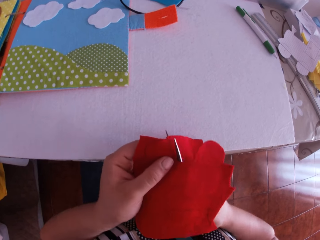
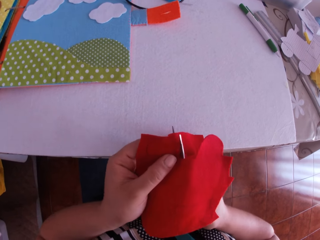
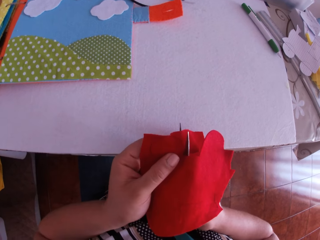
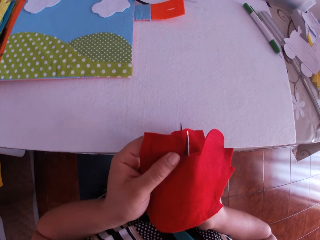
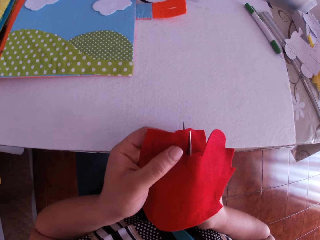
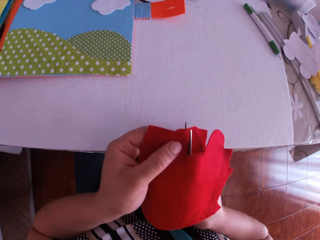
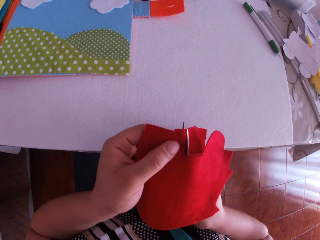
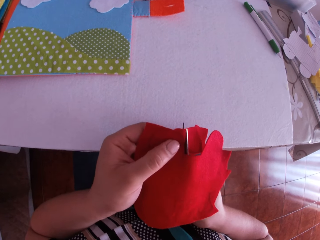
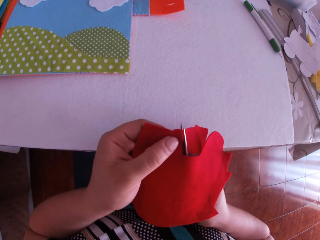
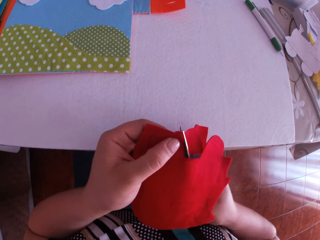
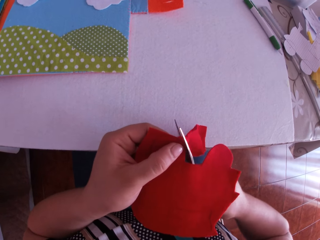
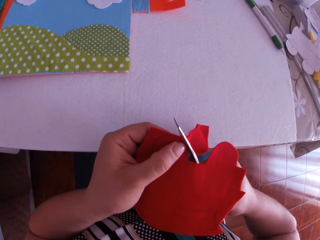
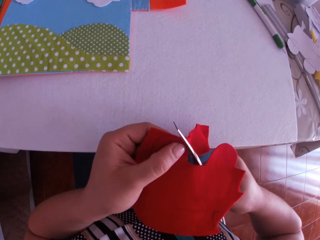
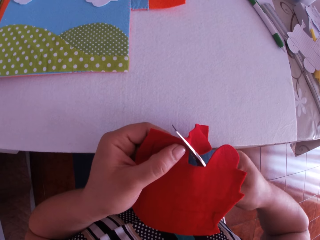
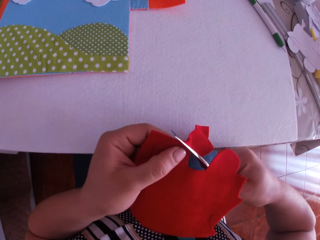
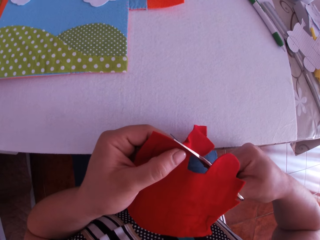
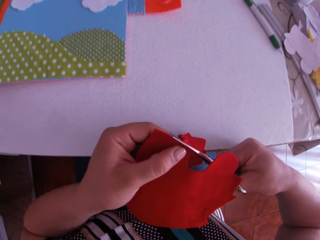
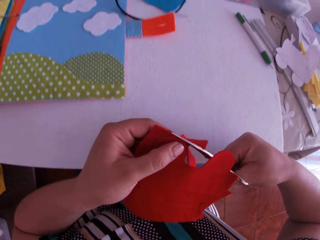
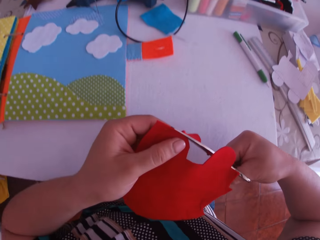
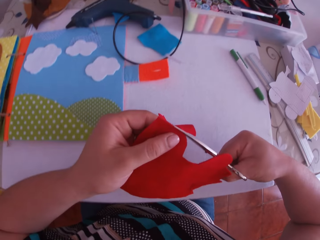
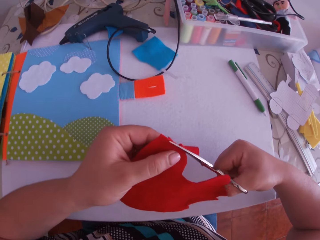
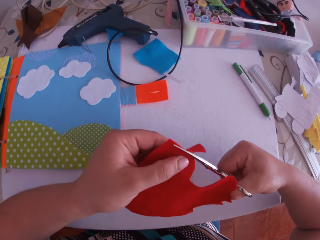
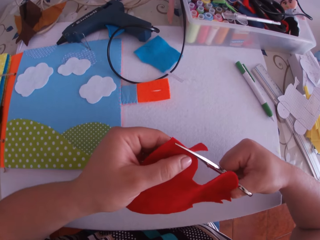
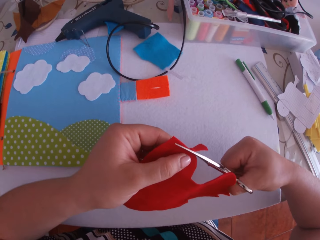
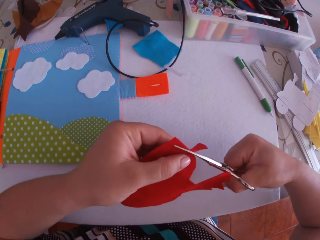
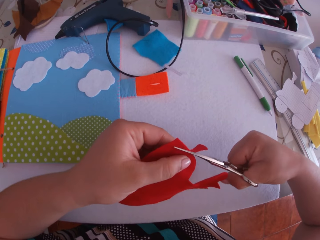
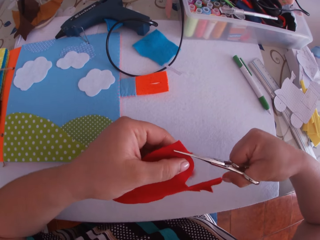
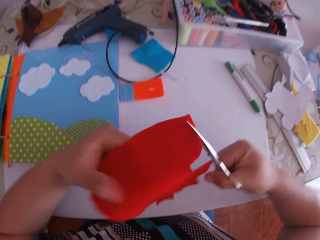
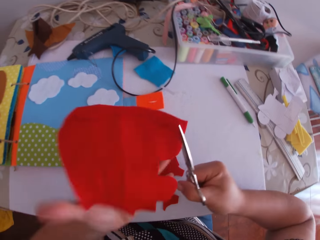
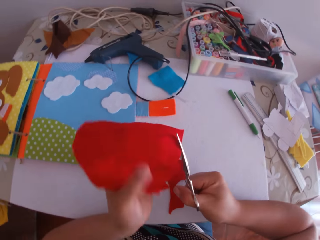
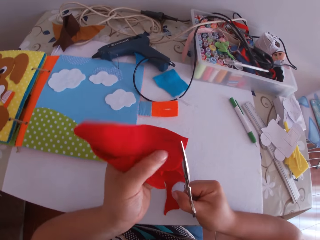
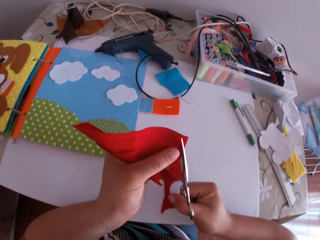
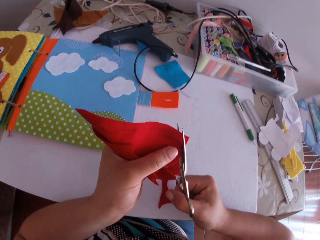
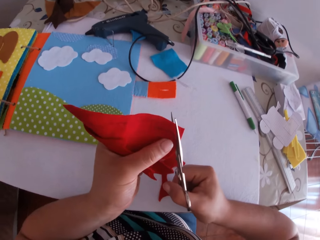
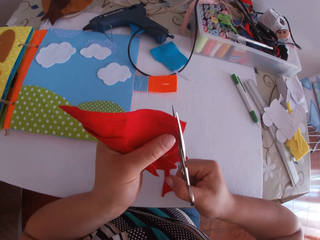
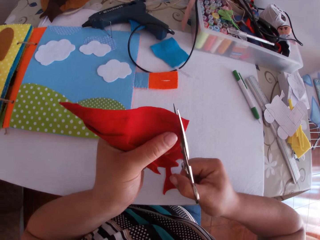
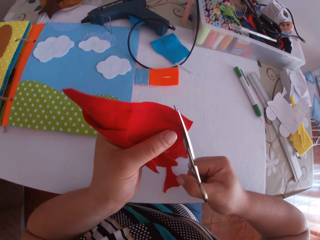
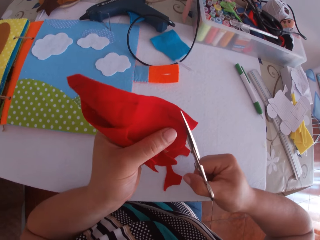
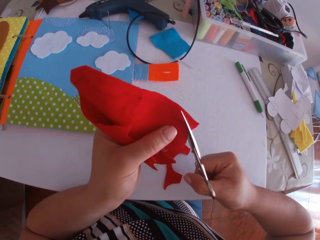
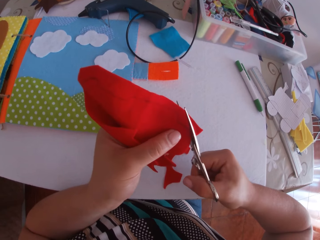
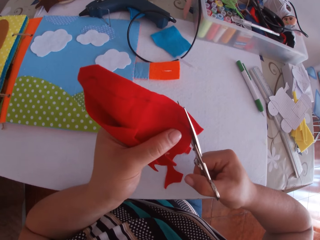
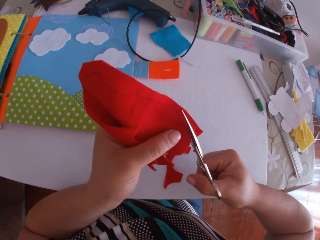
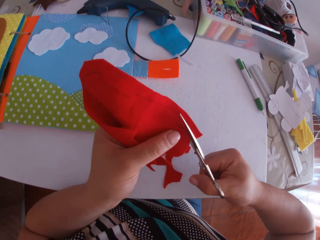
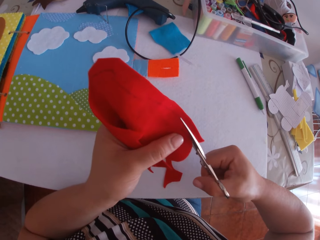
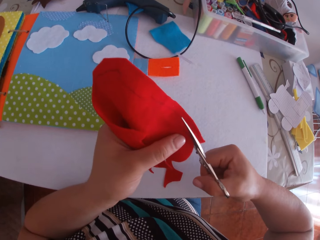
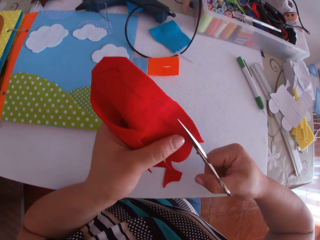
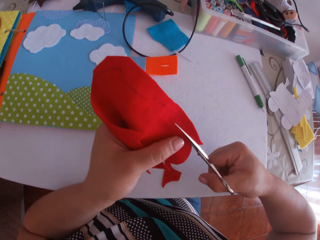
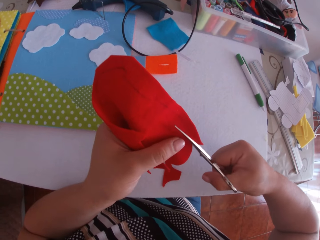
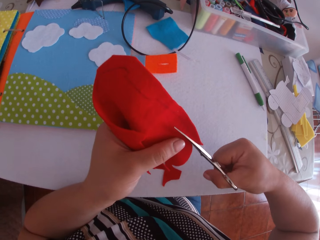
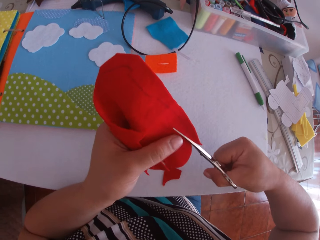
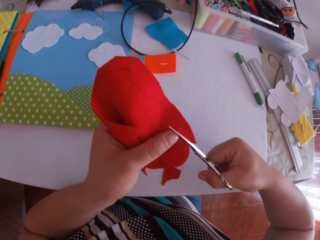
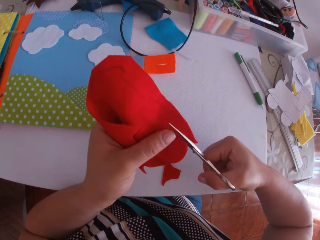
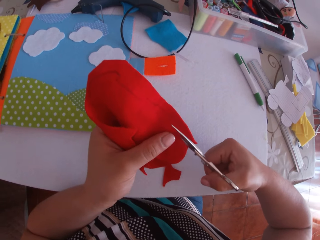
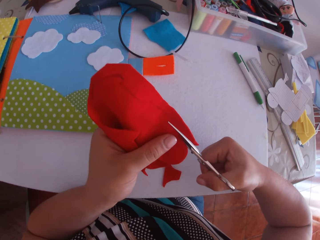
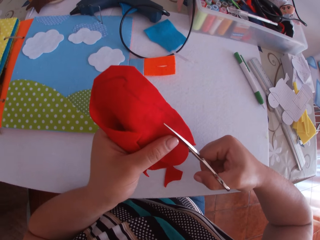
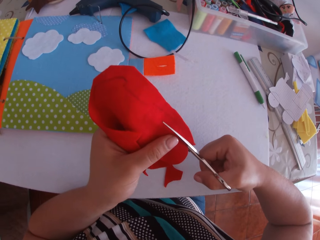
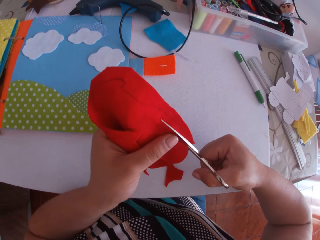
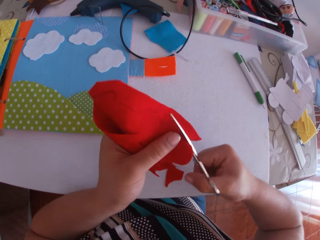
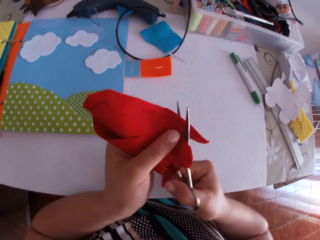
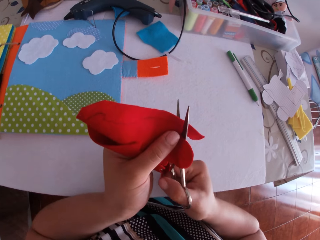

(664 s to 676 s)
The camera wearer swings a hand. They hold the felt material. They cut the felt material using a pair of scissors.

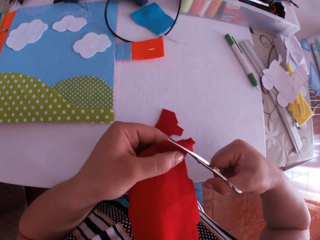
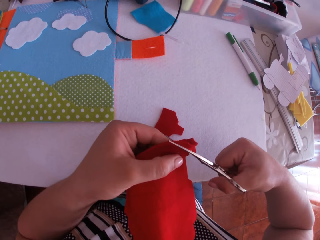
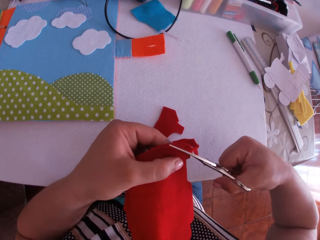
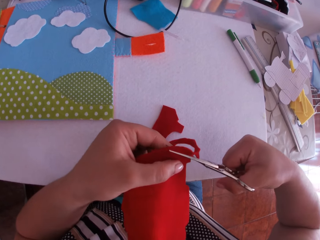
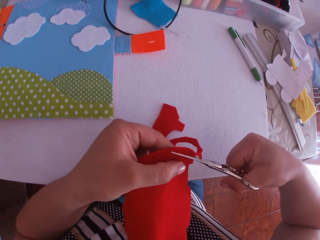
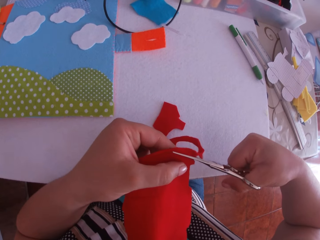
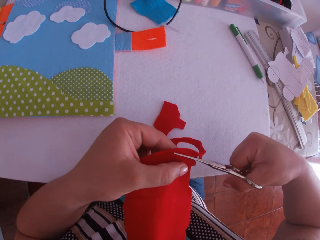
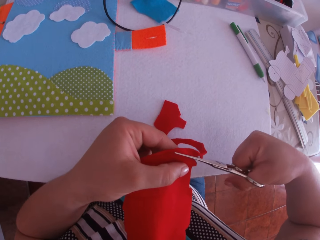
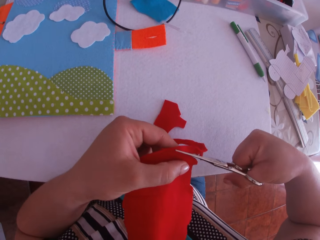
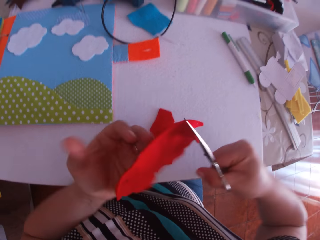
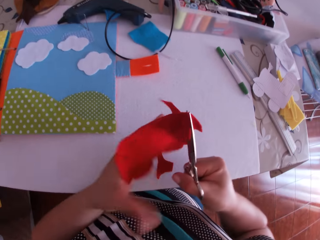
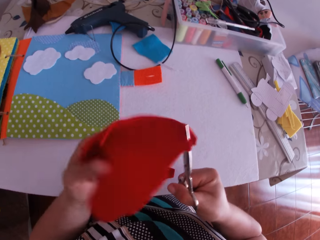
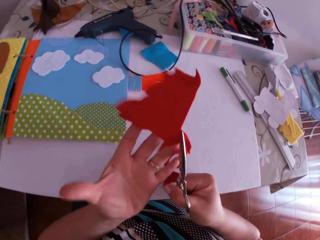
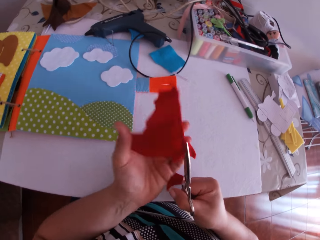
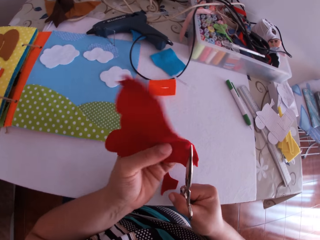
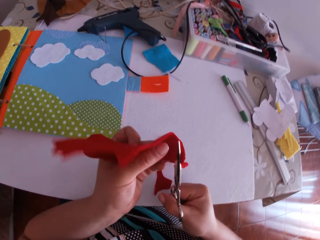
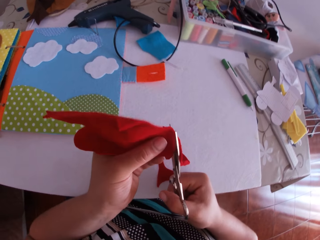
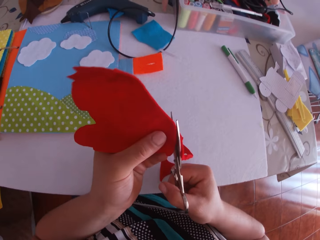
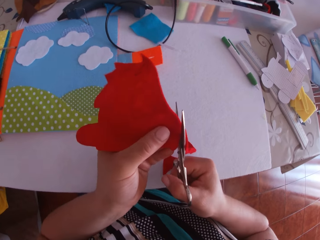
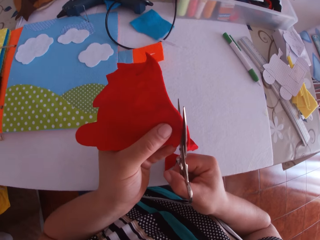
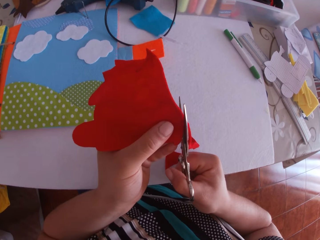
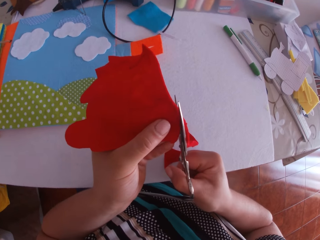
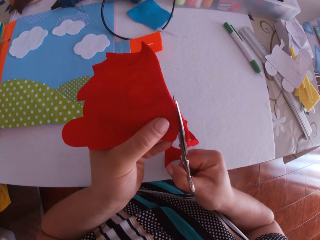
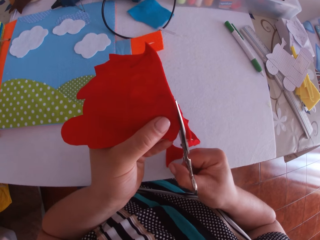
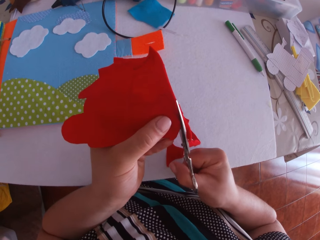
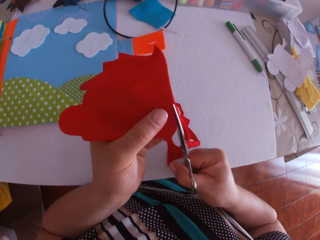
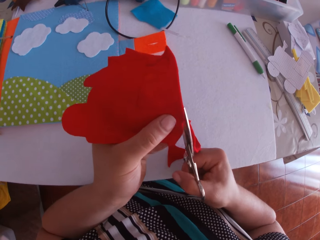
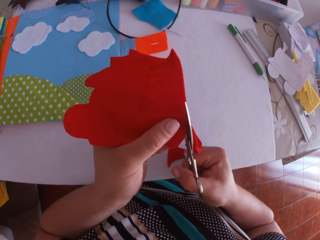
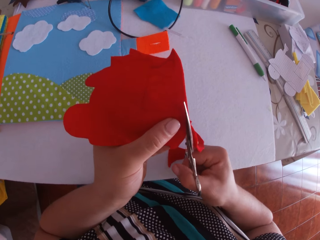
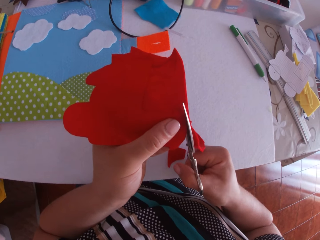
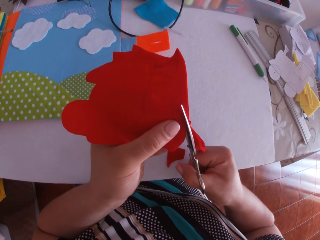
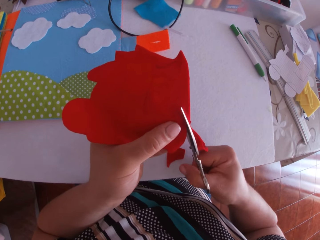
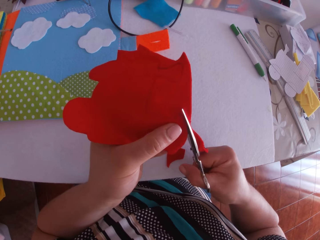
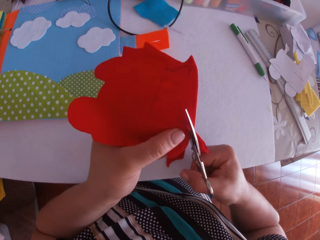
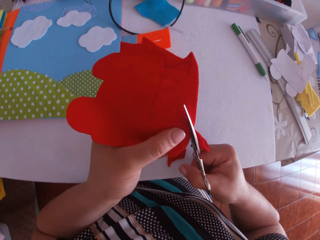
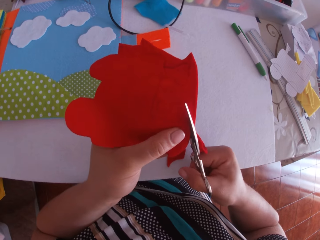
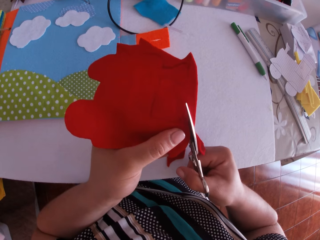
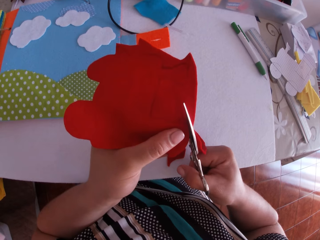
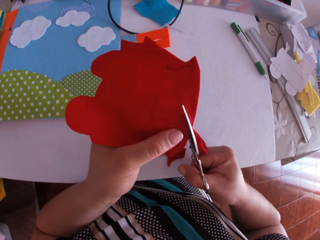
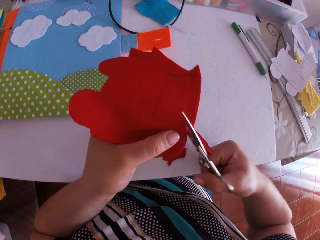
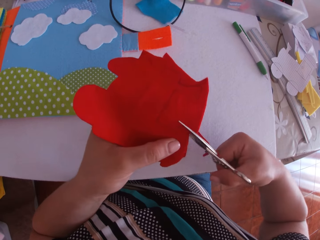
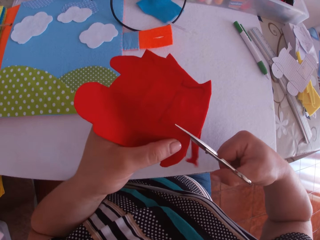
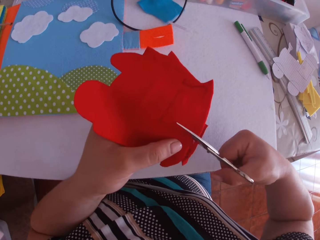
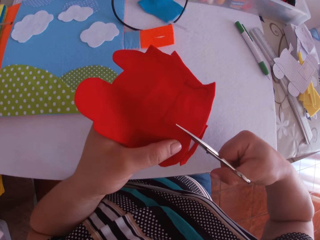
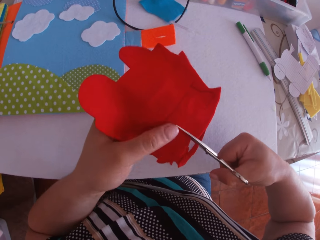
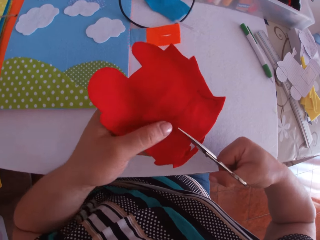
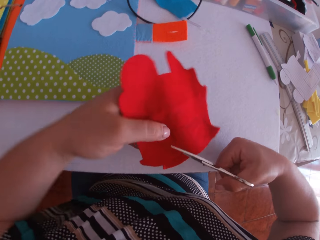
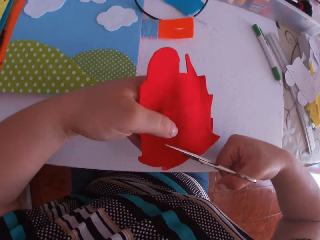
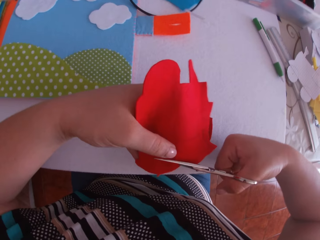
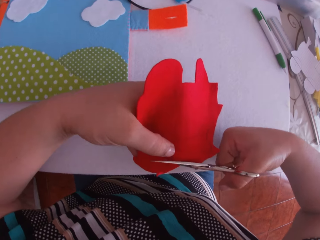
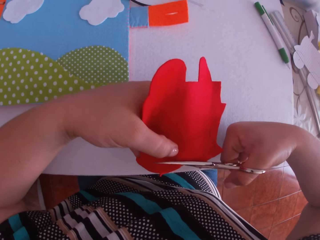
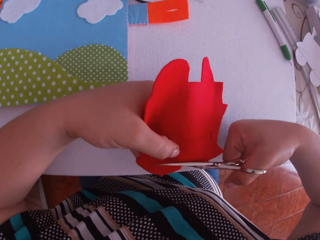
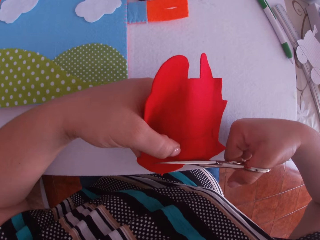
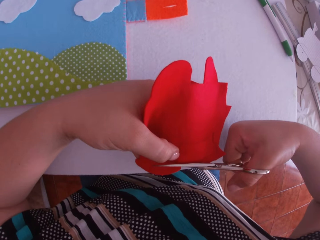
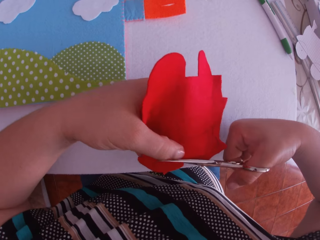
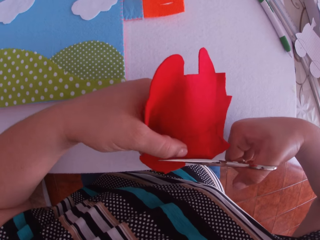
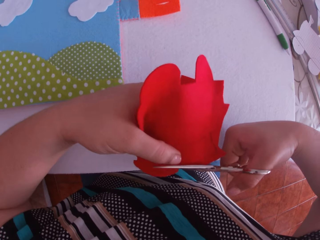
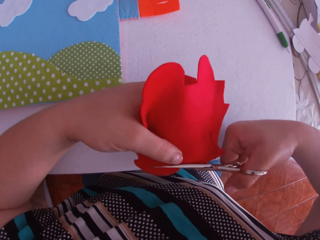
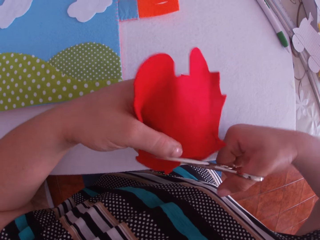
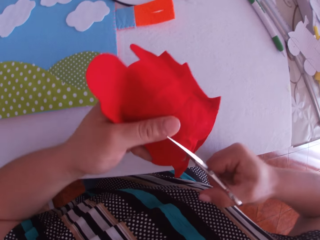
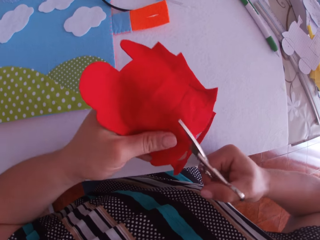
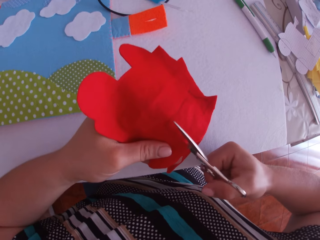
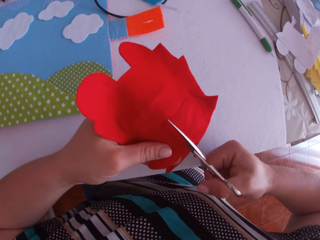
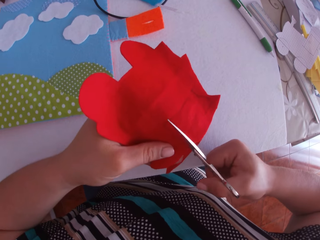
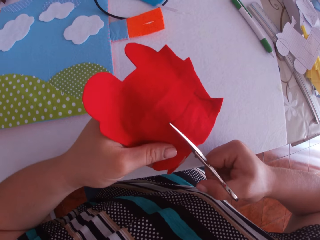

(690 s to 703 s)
The camera wearer swings a hand. They hold the felt material. They cut the felt material using a pair of scissors.
